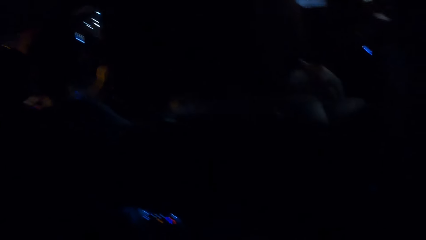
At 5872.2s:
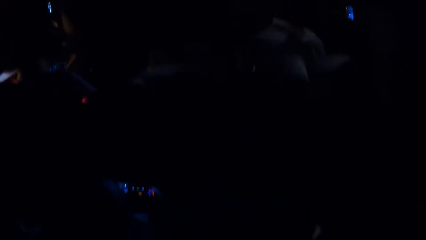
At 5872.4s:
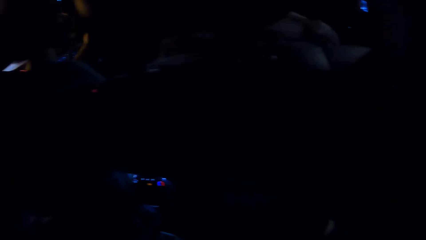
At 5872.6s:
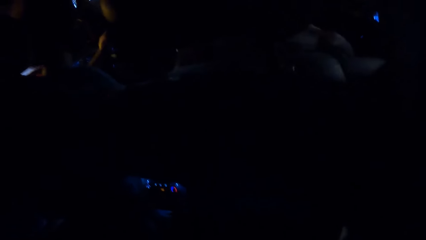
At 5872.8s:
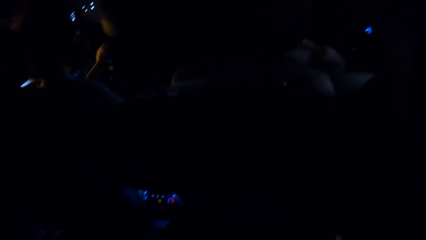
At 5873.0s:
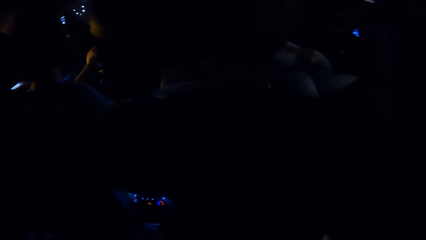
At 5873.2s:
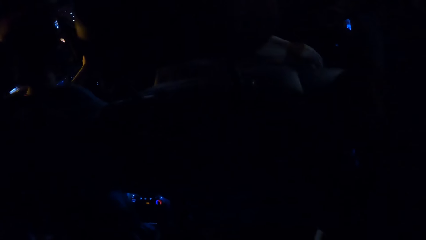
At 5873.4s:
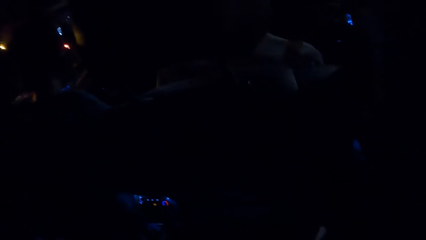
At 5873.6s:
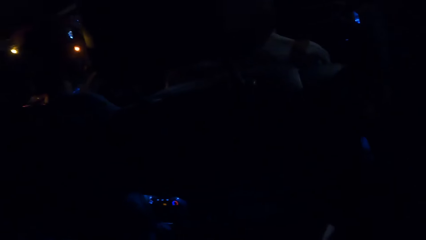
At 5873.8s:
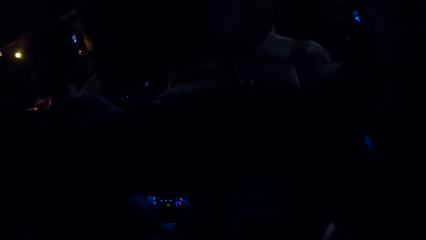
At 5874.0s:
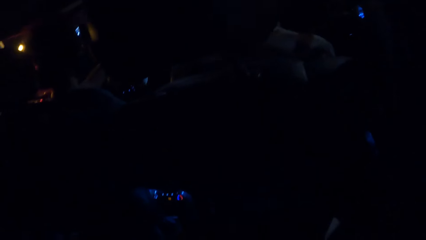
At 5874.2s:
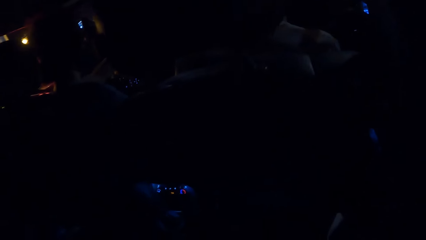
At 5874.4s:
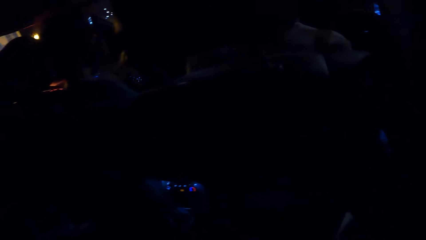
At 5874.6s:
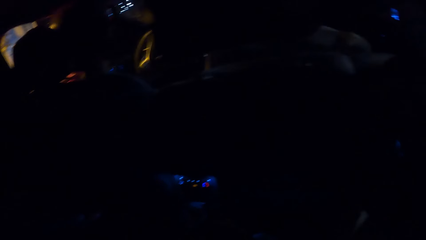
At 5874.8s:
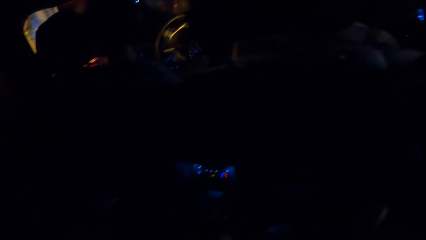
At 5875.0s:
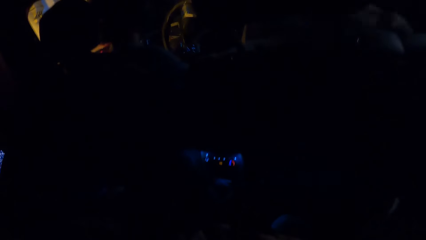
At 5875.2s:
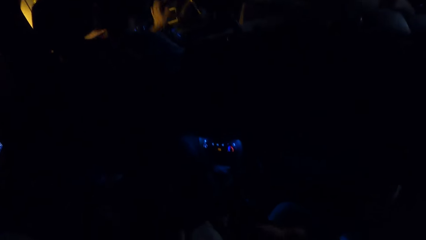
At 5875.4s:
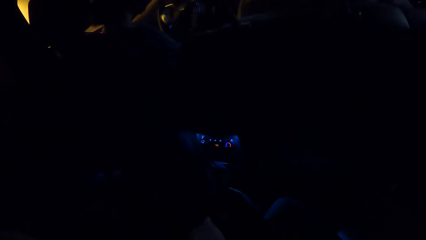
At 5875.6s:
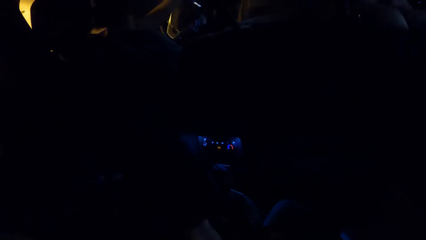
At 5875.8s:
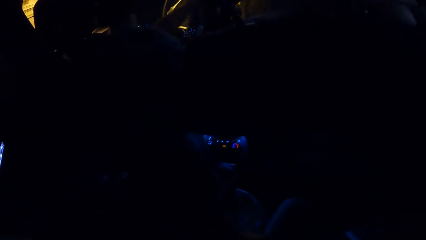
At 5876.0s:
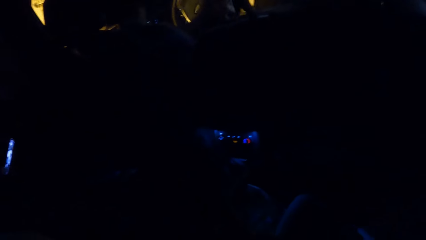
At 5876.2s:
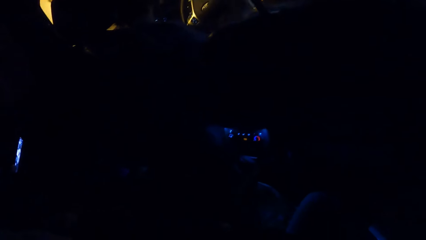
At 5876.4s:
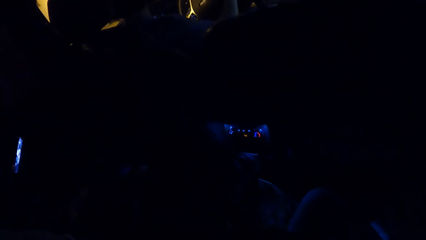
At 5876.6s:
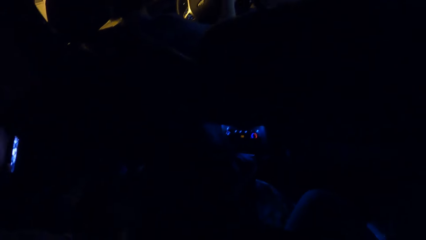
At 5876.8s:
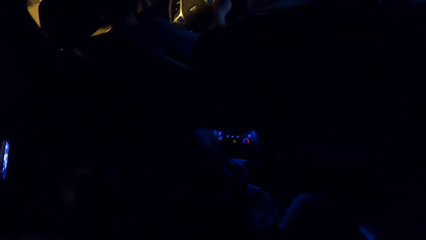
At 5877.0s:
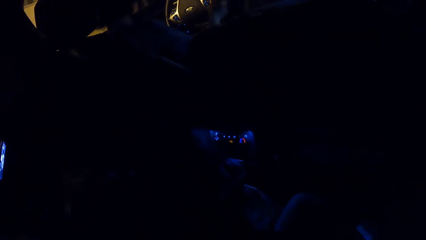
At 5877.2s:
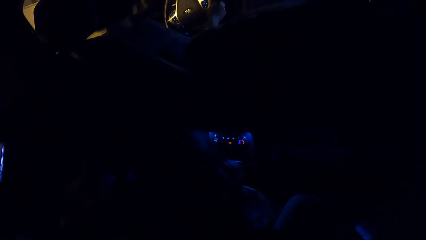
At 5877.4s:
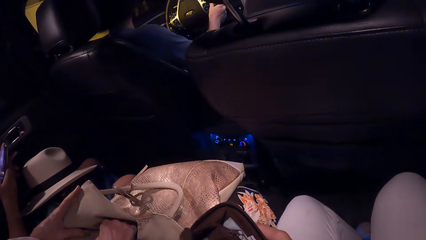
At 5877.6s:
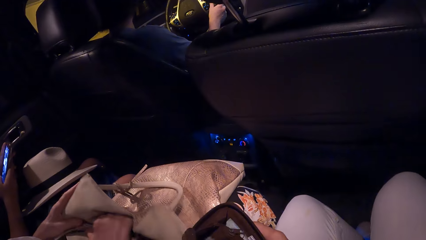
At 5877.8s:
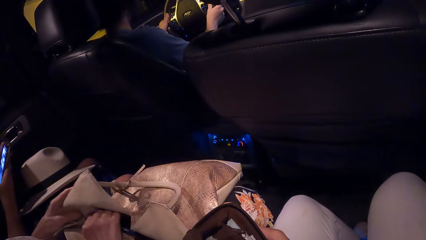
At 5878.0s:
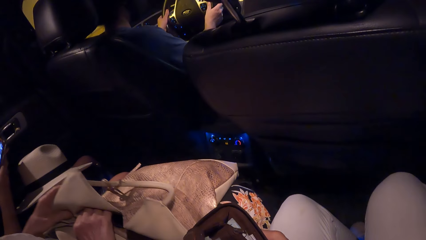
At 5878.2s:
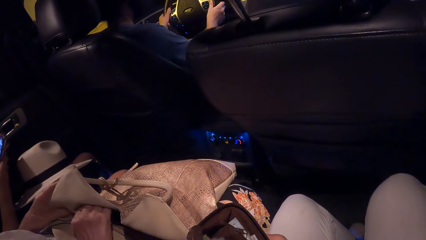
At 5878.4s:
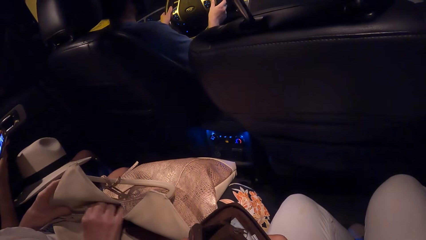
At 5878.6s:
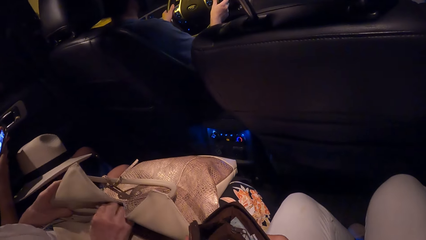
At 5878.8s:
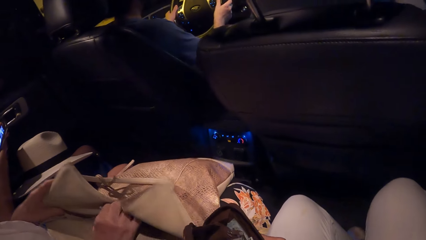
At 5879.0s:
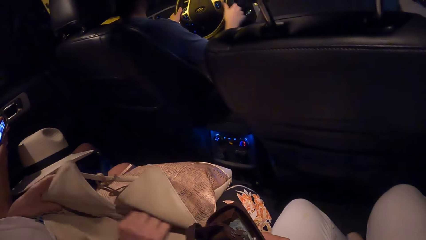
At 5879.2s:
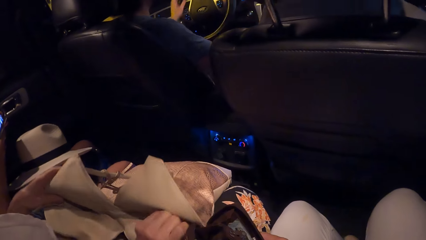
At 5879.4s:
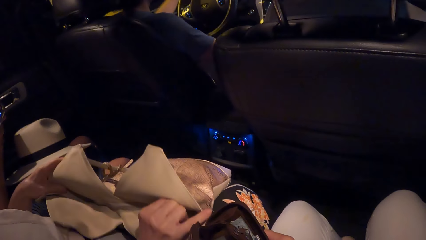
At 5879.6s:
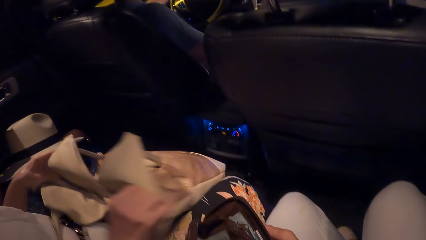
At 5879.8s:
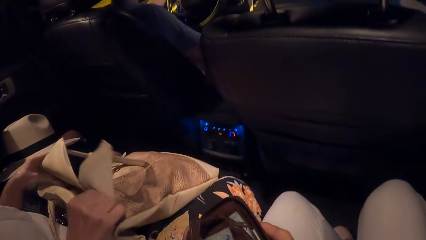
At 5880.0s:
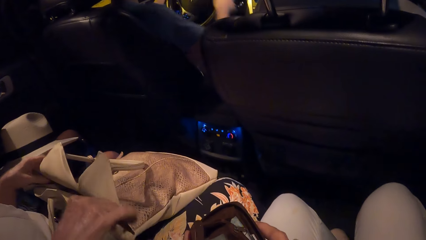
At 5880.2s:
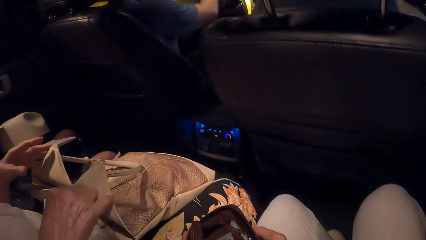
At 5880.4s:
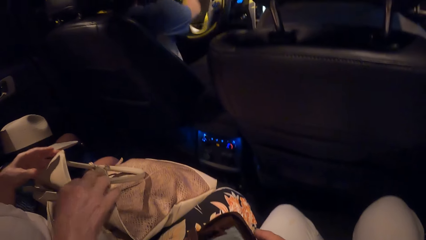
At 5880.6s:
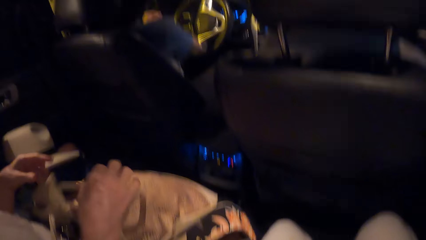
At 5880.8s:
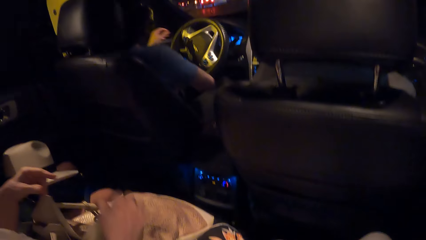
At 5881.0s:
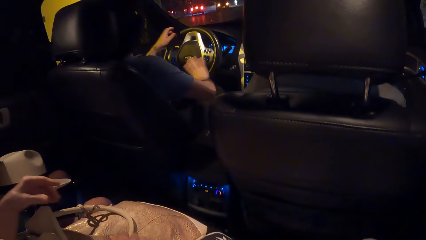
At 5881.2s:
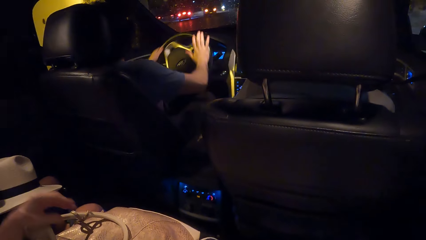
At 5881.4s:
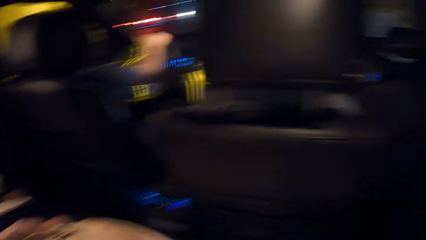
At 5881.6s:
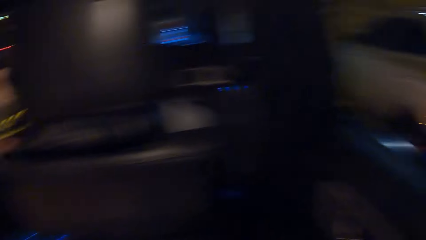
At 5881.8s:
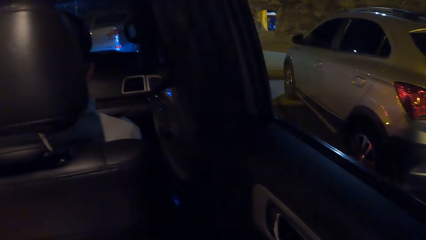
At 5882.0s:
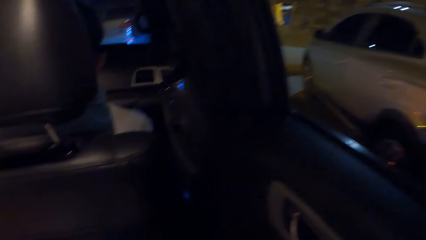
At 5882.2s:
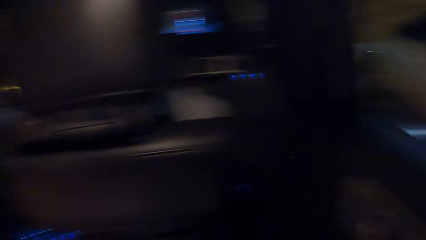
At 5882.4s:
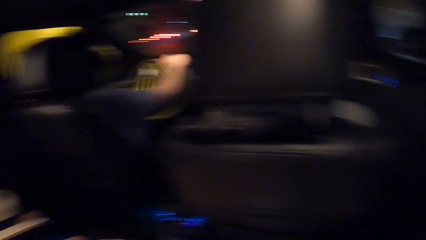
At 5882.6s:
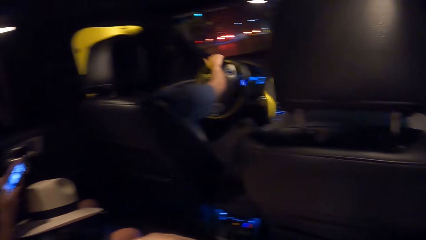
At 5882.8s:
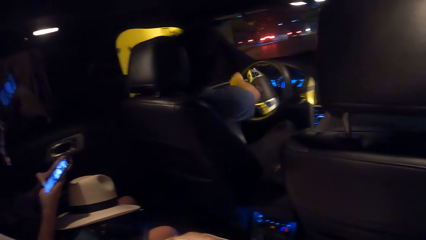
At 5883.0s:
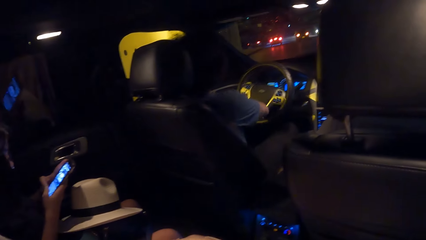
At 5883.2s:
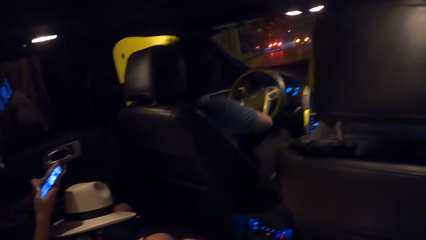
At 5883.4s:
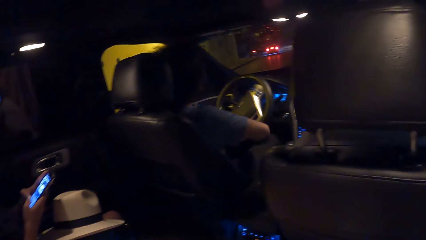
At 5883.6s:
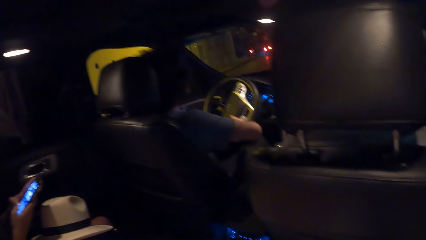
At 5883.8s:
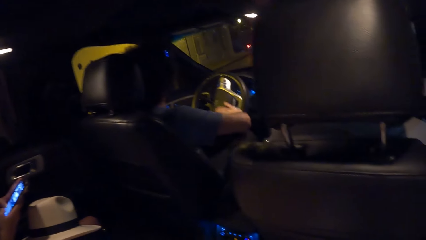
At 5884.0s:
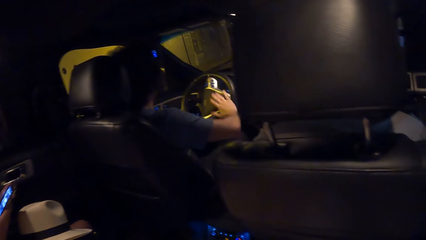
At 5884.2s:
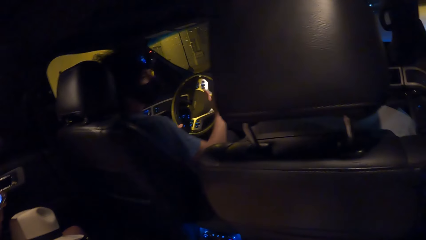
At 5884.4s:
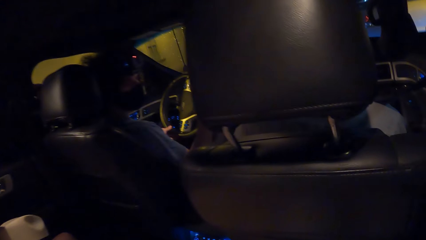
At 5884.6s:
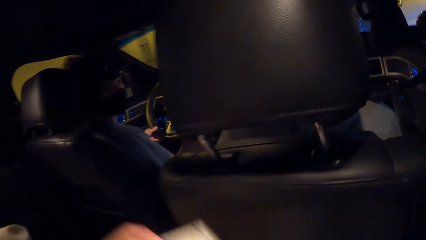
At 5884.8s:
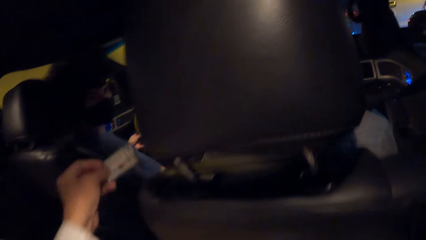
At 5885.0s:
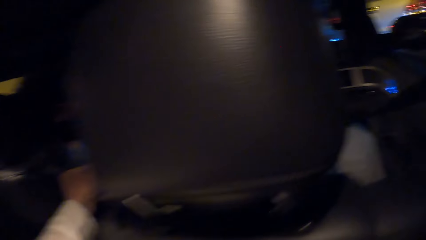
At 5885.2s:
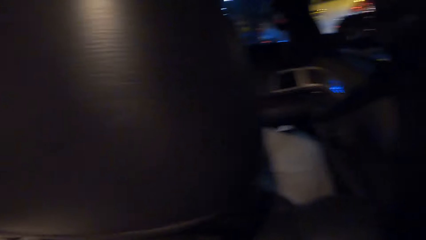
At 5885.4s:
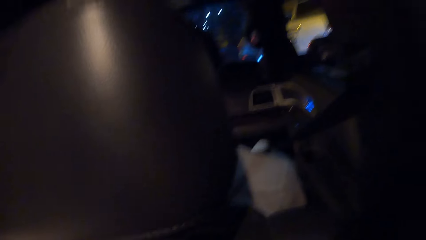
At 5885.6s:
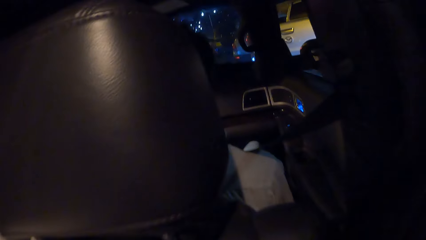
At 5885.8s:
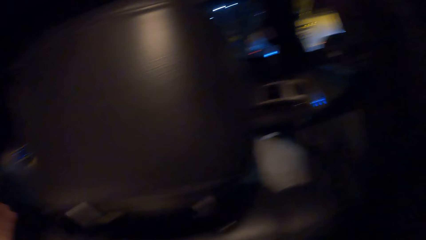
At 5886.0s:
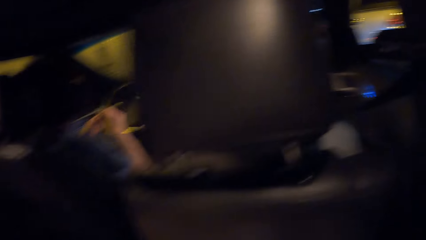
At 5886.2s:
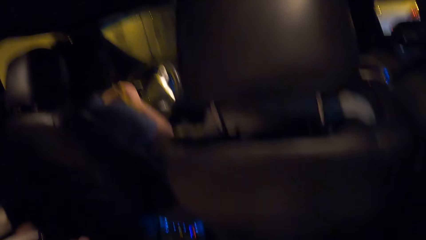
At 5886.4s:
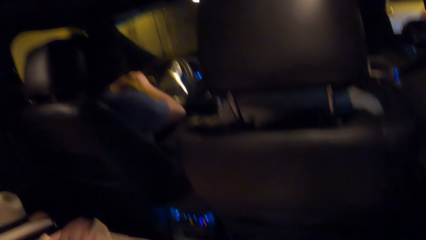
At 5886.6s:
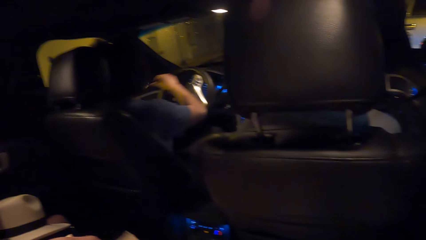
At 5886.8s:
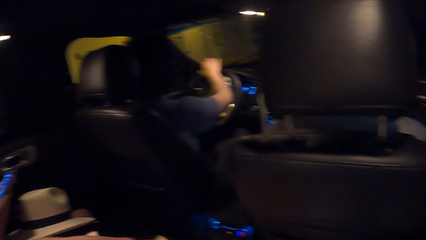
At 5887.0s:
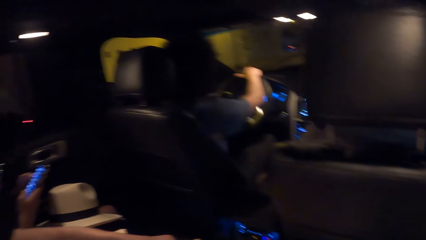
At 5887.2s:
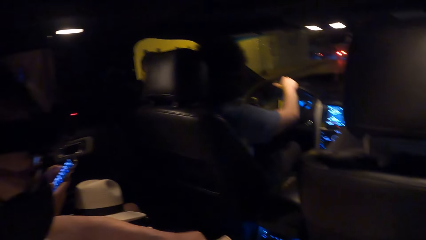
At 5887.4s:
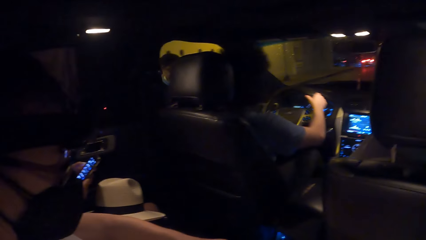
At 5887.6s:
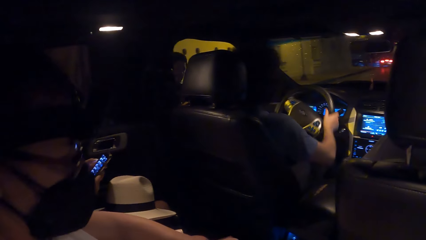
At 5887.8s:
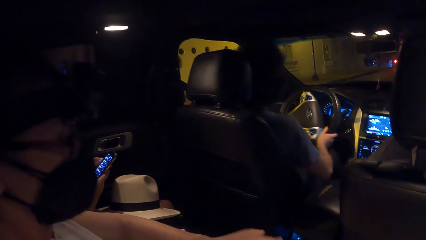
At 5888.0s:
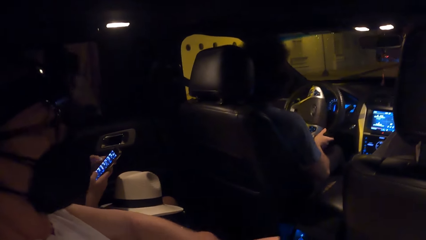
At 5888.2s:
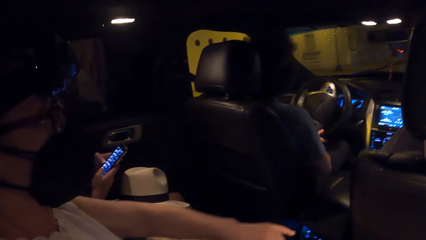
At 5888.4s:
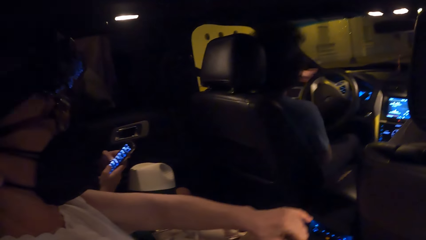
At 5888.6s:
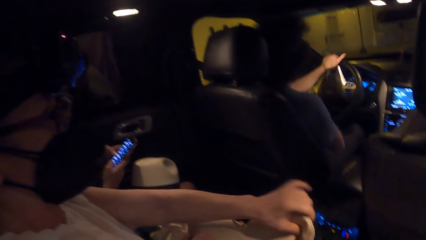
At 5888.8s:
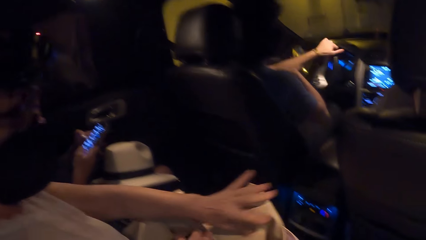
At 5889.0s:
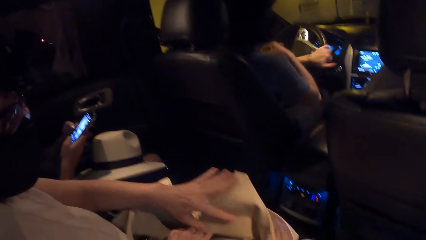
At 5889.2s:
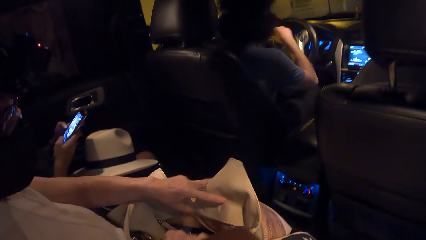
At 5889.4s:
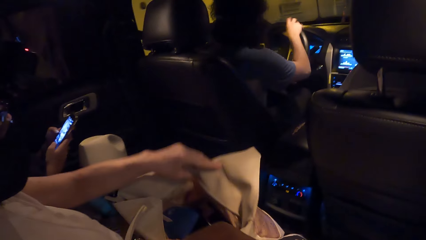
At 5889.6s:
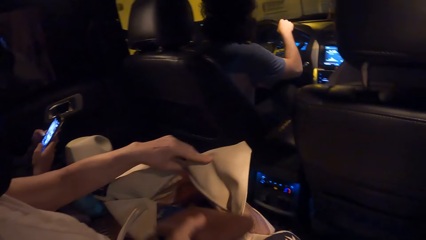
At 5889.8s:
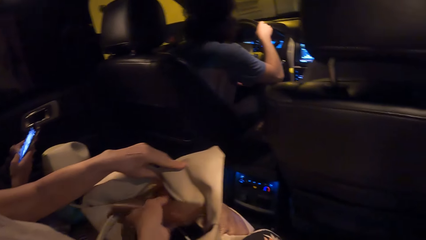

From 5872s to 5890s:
A man rotates the steering wheel. He holds the steering wheel. A lady touches her handbag. The man rotates the steering wheel. The camera wearer looks at a car passing on a road. They look outside the car. They look around in the car. They hand the man a card with the left hand. They look at a woman.
